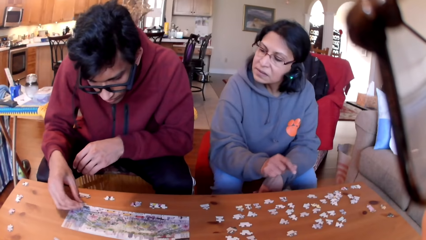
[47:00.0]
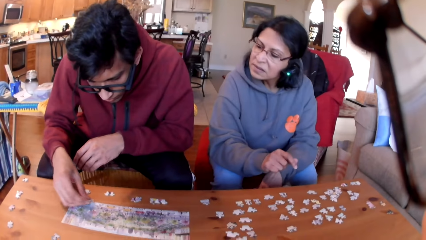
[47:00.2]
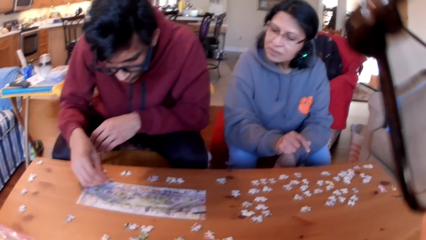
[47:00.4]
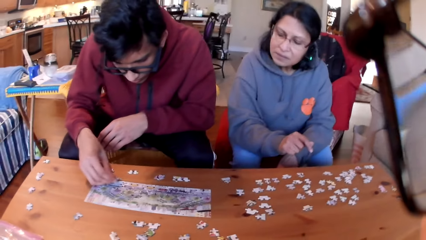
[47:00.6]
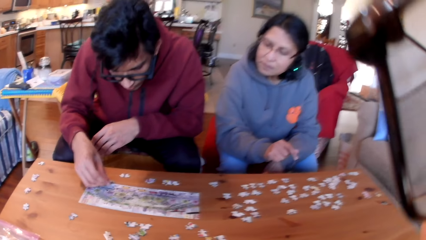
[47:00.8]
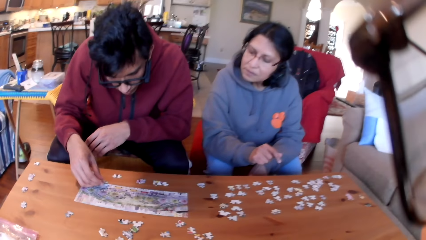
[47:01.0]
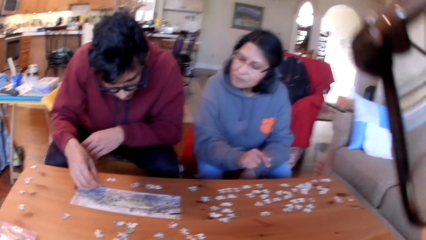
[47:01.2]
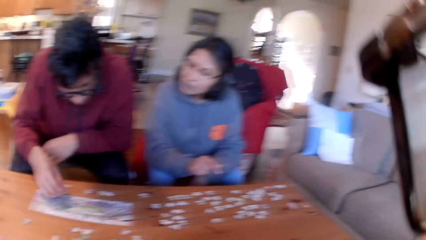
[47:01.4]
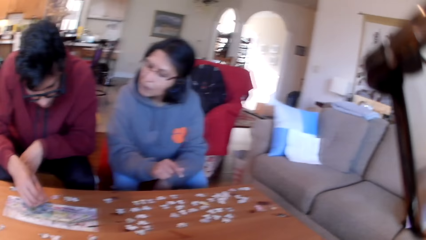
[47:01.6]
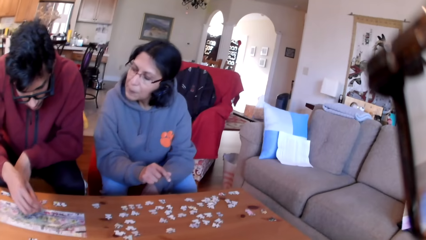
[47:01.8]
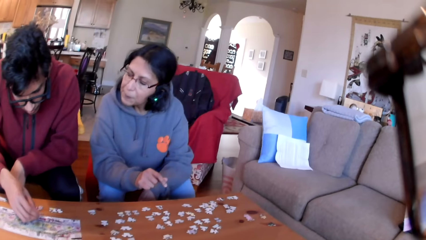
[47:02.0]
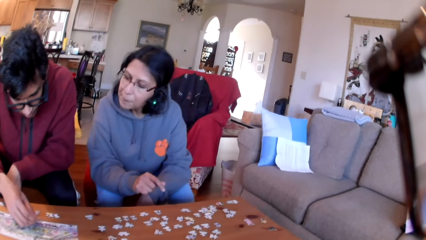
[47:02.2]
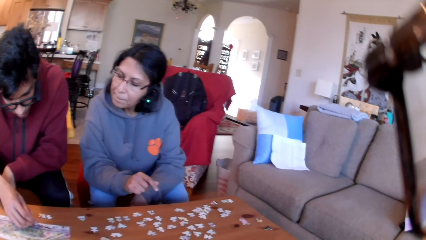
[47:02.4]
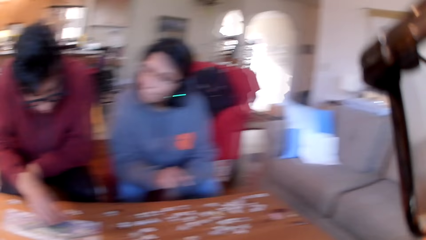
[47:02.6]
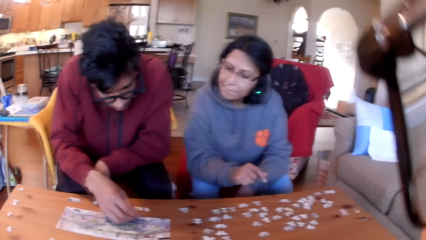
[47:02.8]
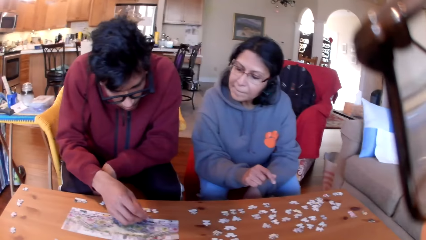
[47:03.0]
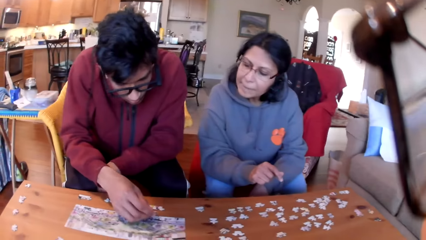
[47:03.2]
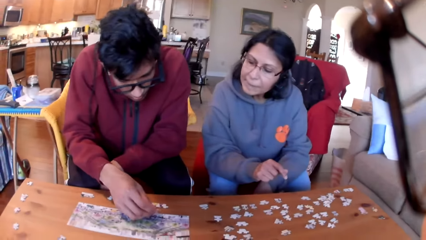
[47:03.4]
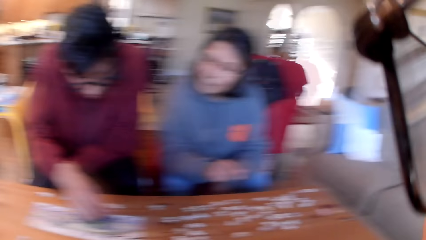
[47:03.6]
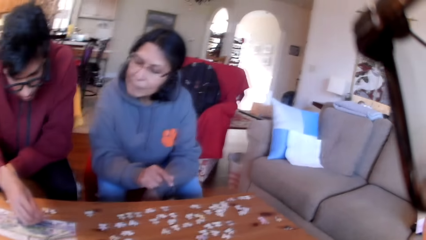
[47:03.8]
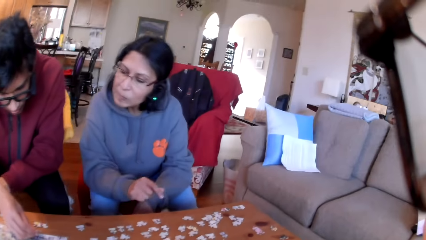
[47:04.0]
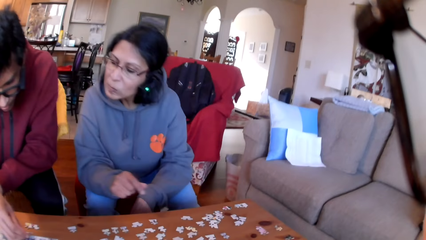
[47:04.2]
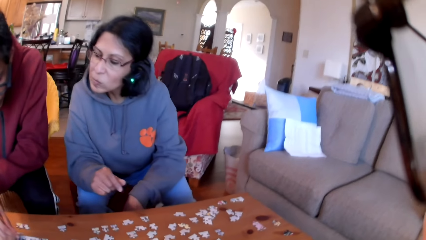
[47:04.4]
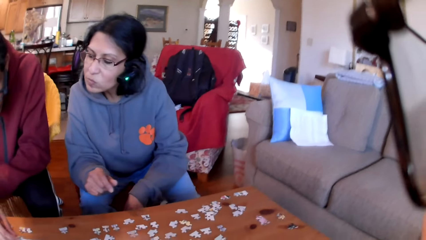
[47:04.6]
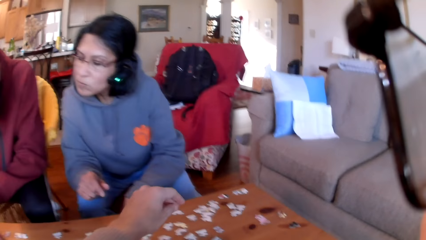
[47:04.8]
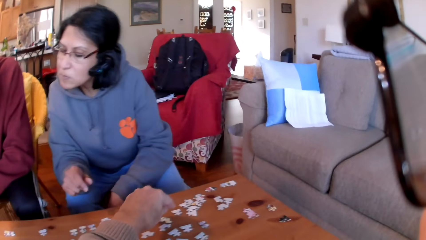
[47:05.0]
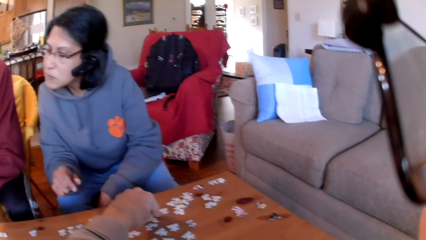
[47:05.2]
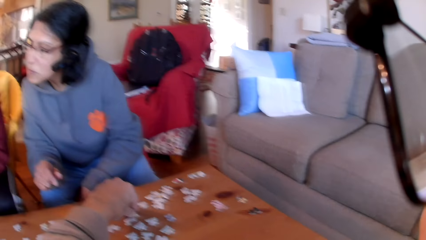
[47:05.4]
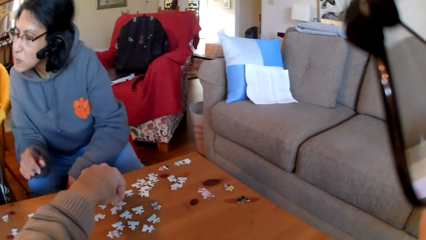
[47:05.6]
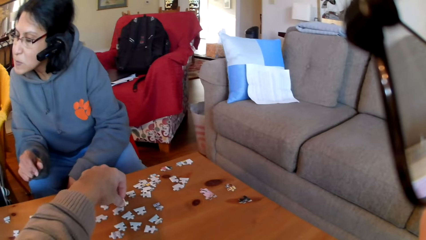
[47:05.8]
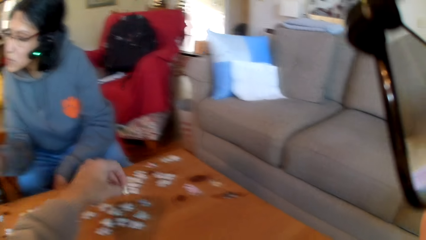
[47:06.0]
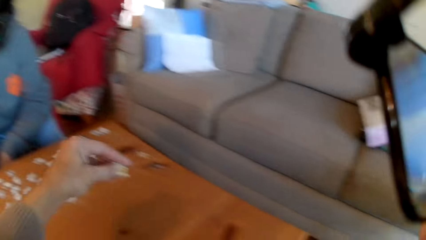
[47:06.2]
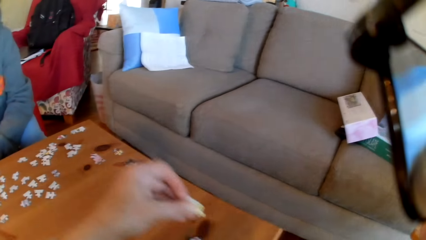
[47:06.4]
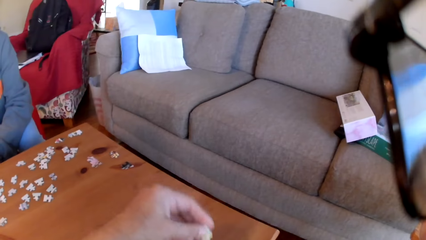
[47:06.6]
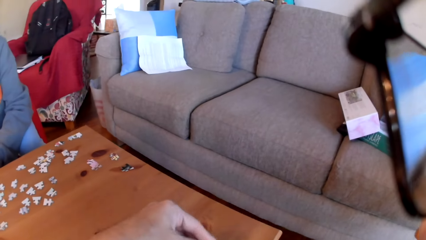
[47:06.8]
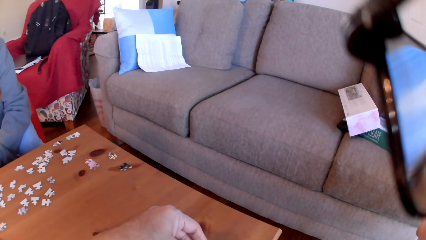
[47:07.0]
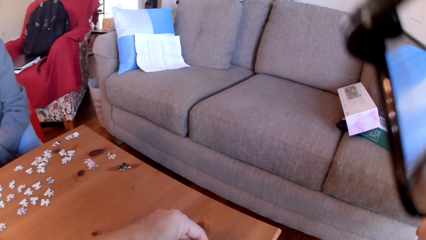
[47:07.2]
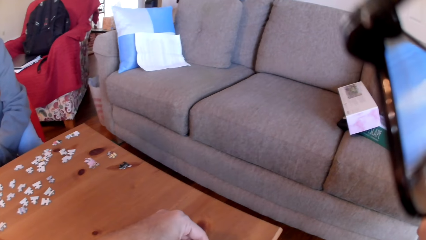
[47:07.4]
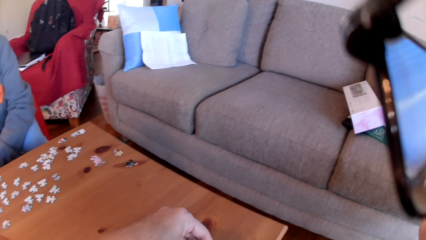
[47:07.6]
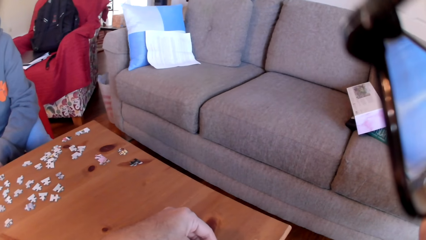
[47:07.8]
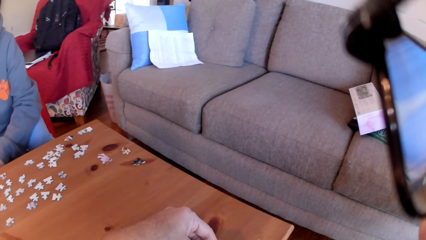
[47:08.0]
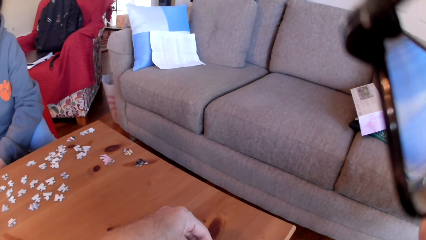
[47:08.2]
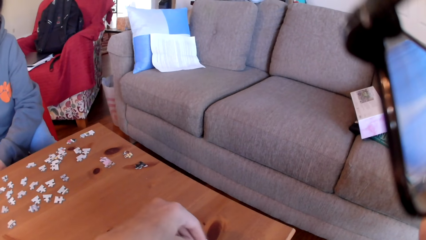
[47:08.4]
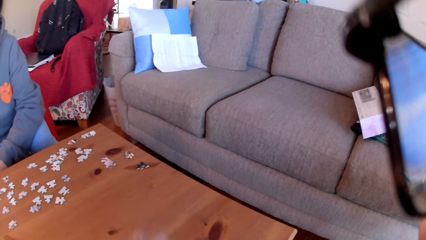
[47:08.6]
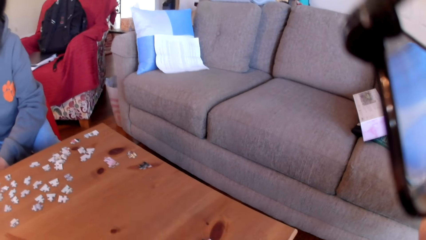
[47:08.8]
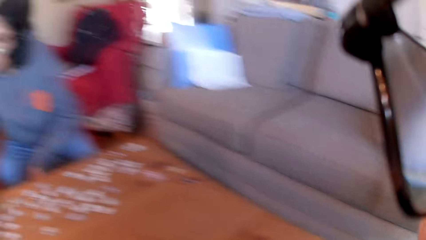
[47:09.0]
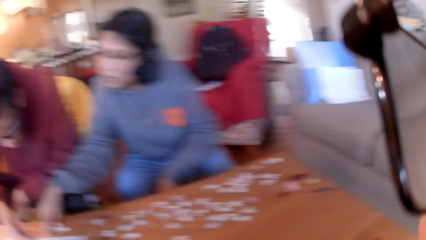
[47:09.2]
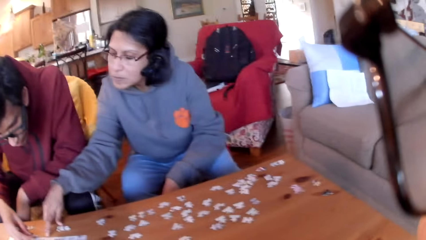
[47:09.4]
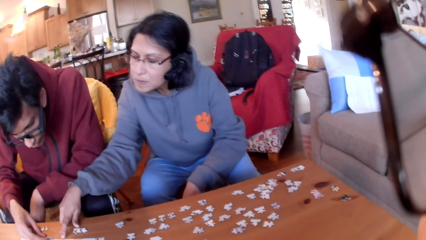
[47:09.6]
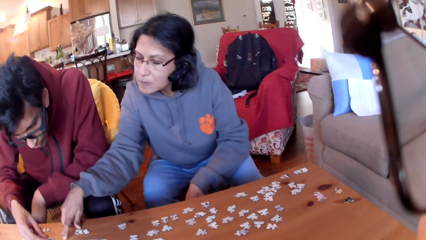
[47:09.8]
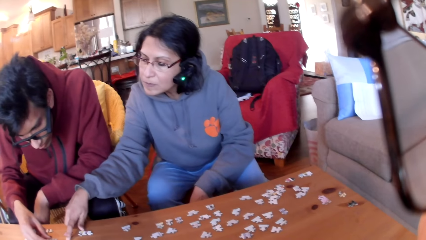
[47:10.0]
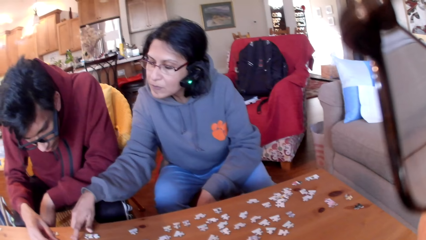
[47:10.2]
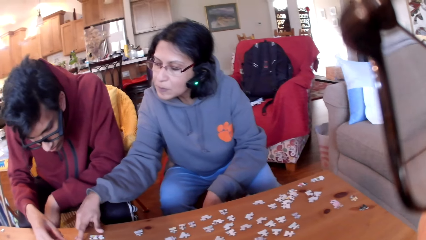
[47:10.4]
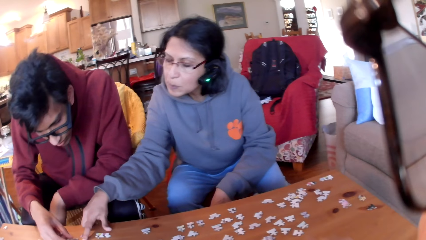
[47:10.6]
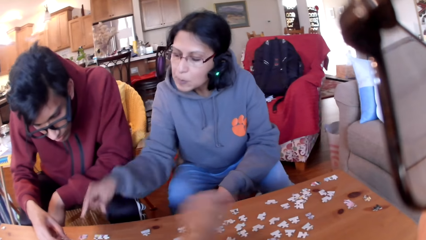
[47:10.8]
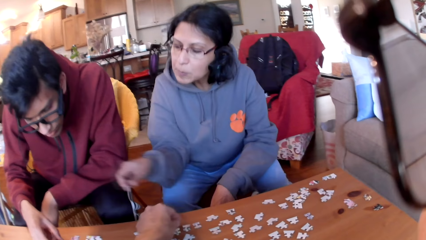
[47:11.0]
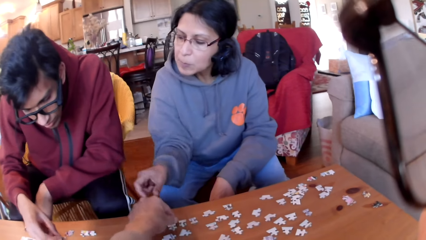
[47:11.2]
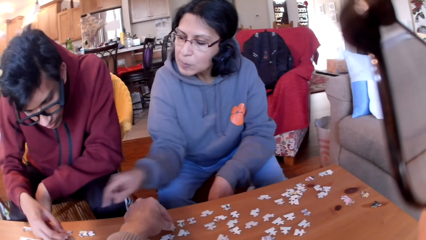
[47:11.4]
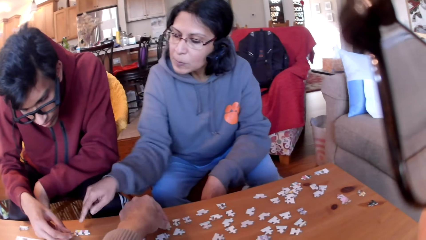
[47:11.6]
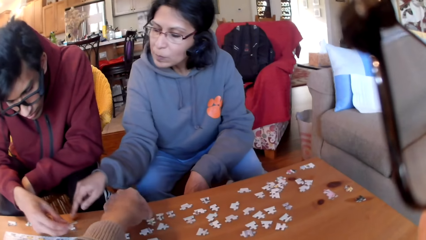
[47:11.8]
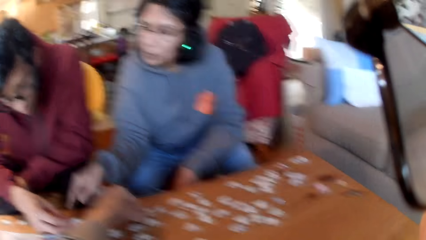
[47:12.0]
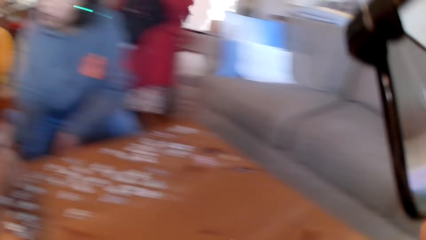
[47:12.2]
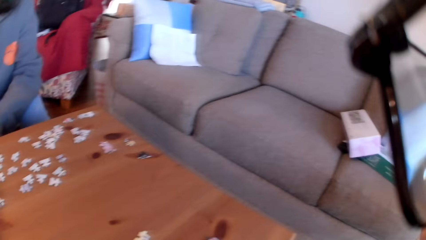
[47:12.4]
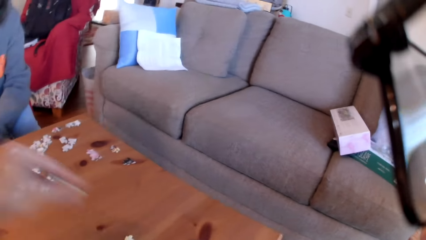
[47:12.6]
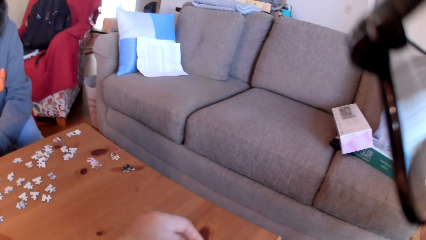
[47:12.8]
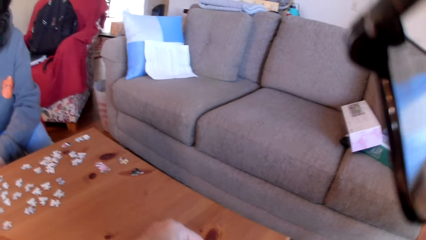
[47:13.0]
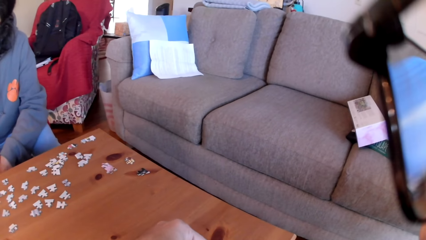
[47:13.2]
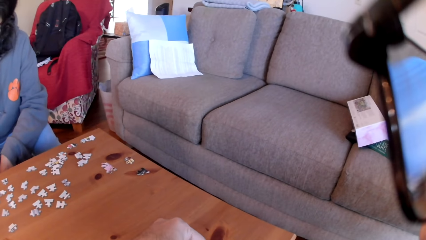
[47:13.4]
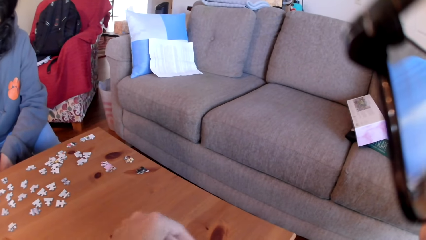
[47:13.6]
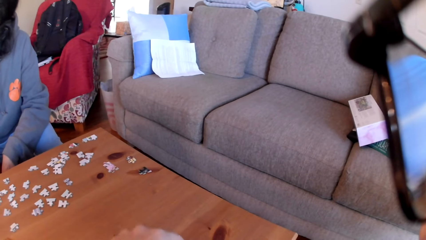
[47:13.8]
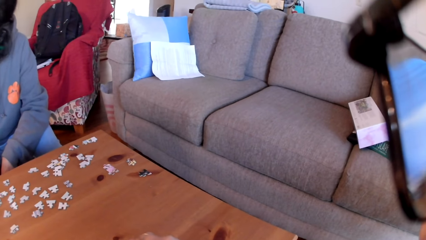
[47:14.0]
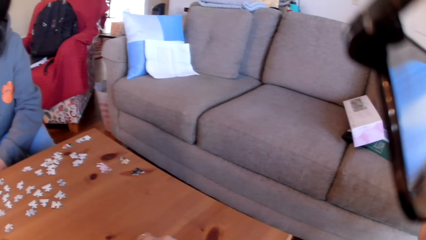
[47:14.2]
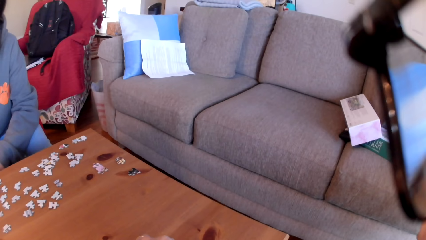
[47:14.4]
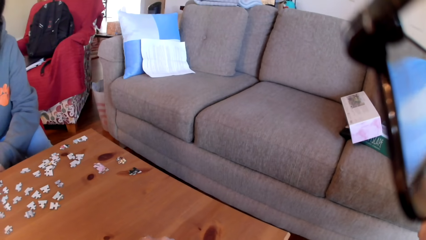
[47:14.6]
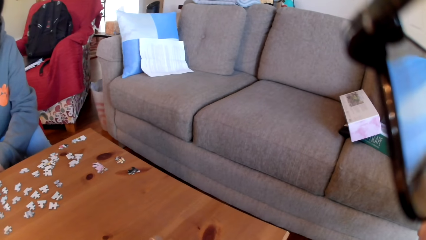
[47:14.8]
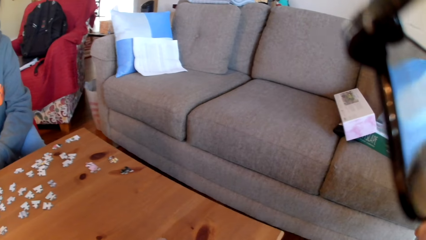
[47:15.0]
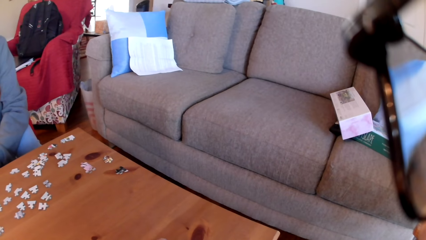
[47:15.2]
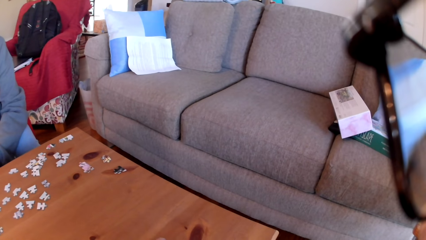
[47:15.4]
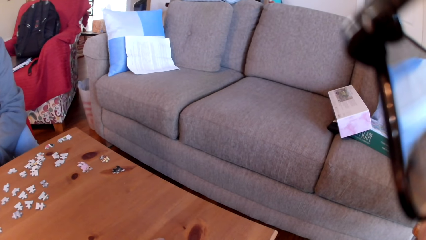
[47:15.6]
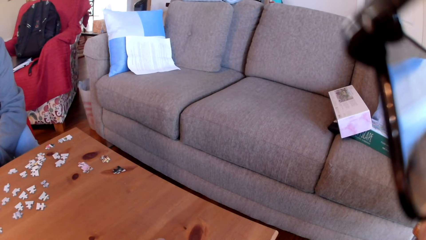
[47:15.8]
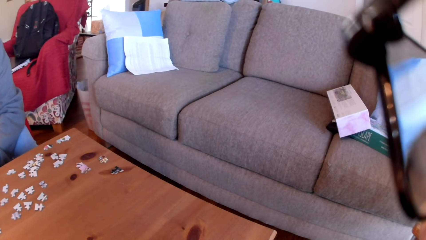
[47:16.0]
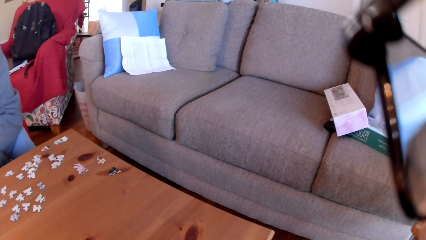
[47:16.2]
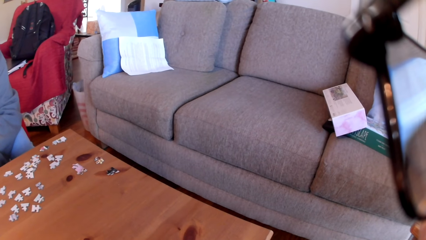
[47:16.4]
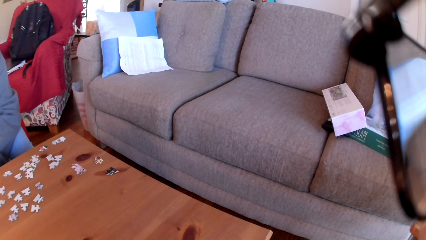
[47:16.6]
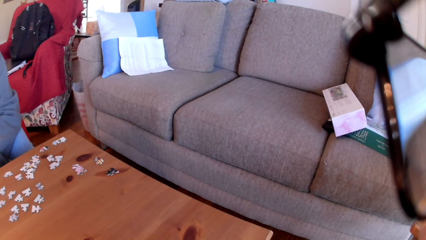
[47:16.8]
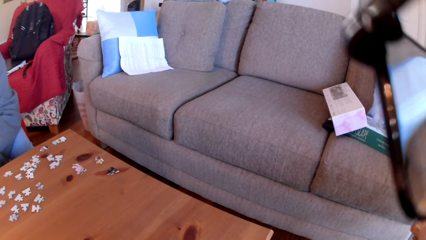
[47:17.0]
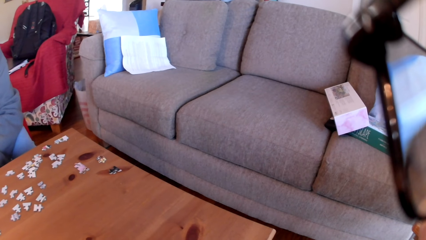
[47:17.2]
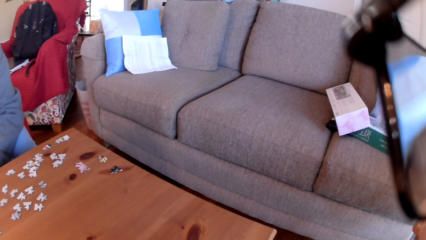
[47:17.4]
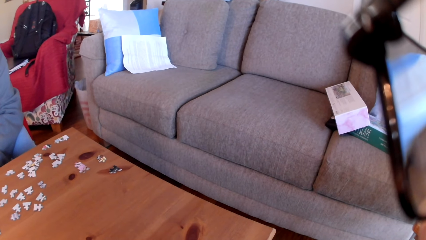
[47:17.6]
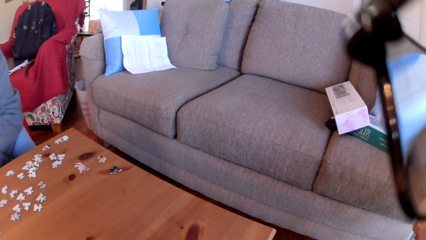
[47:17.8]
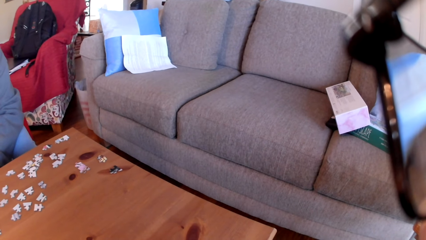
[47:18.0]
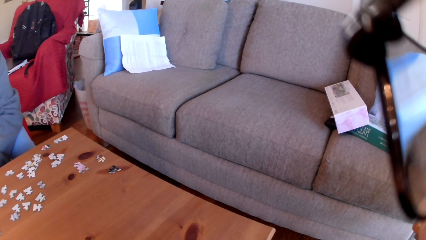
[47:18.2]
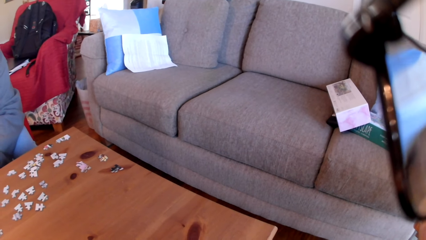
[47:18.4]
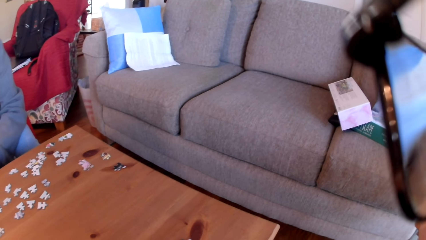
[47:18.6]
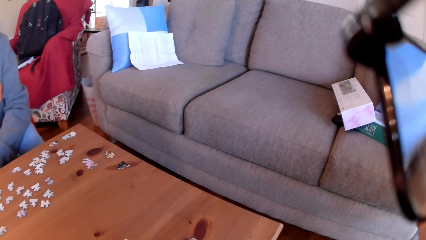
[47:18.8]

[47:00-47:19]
A man stares at the jigsaw puzzle. The camera wearer looks at the colleagues. They pick up a jigsaw puzzle. They put the puzzle on the table. They arrange the jigsaw puzzle. They look at the puzzles. A woman points at the jigsaw puzzle and touches the puzzles. The camera wearer picks up a jigsaw puzzle. They join the puzzles. They arrange the jigsaw puzzle.
